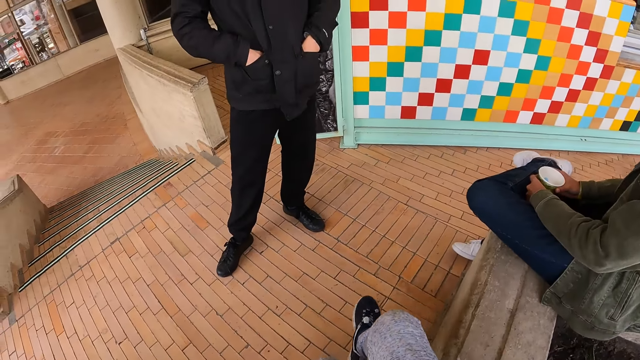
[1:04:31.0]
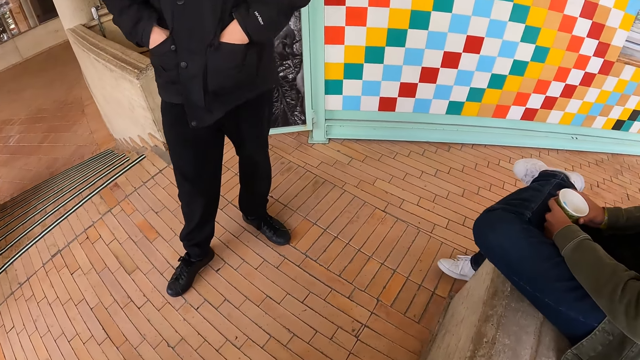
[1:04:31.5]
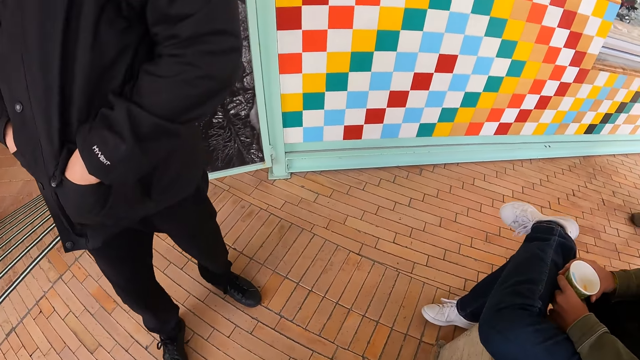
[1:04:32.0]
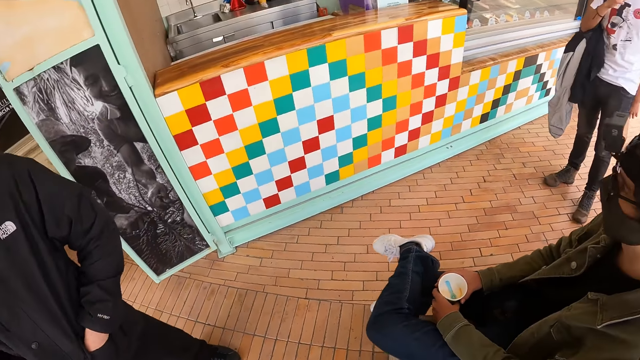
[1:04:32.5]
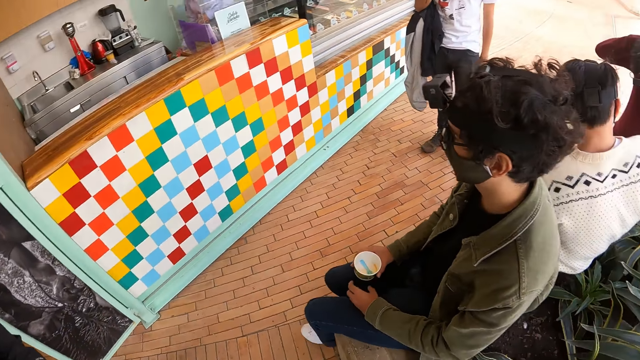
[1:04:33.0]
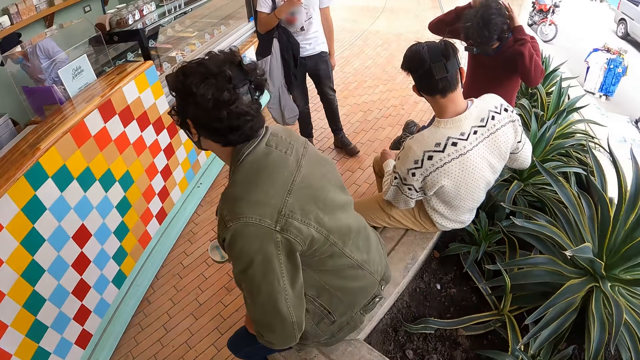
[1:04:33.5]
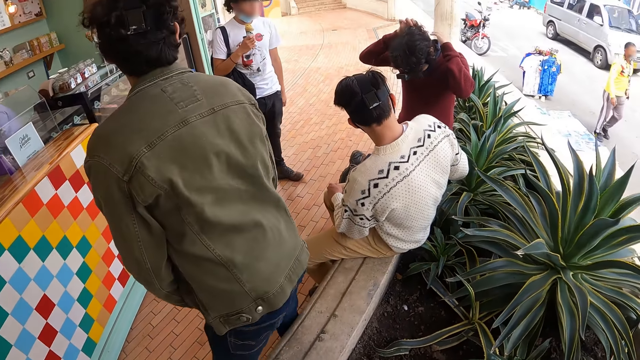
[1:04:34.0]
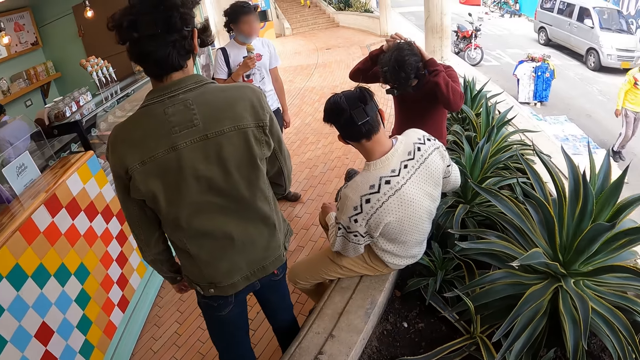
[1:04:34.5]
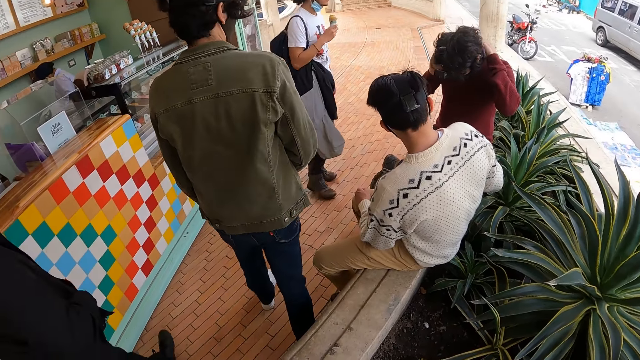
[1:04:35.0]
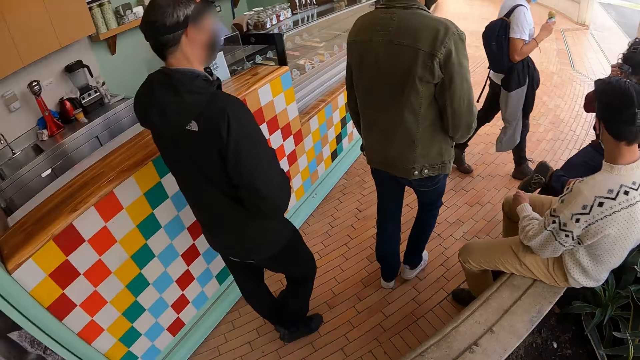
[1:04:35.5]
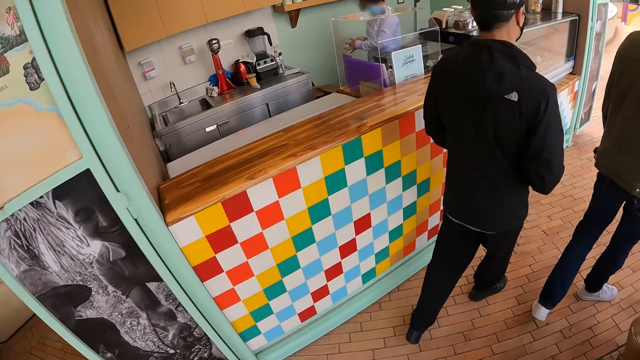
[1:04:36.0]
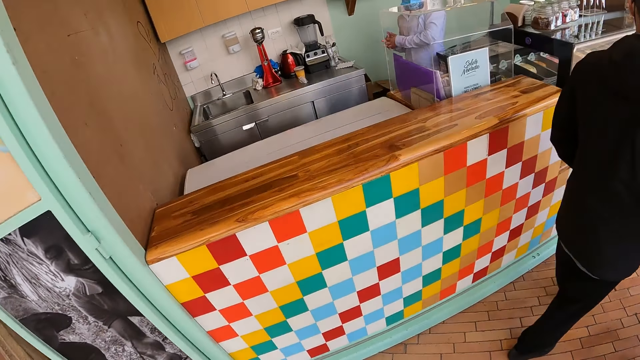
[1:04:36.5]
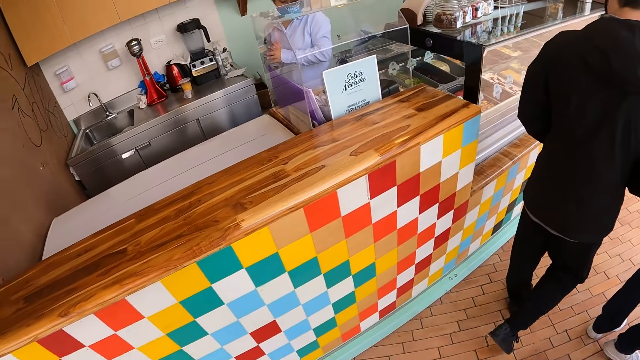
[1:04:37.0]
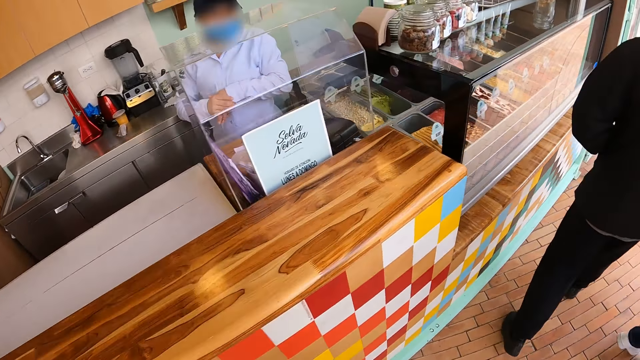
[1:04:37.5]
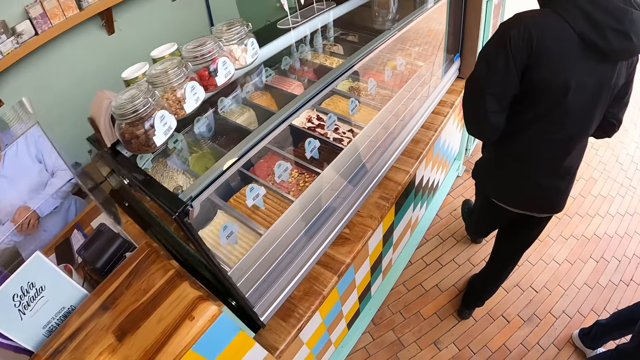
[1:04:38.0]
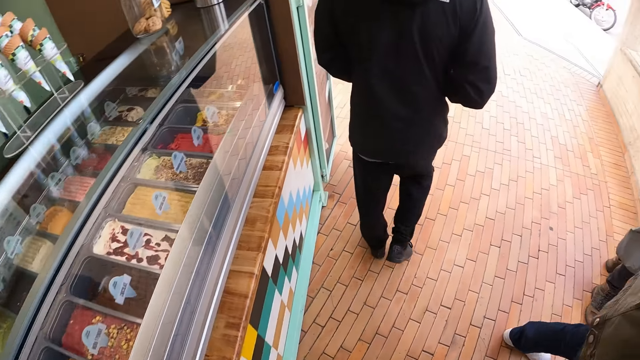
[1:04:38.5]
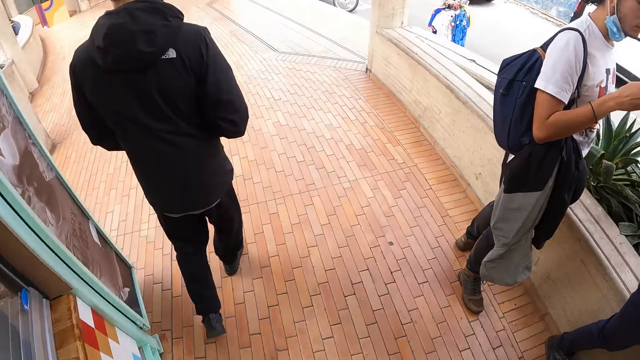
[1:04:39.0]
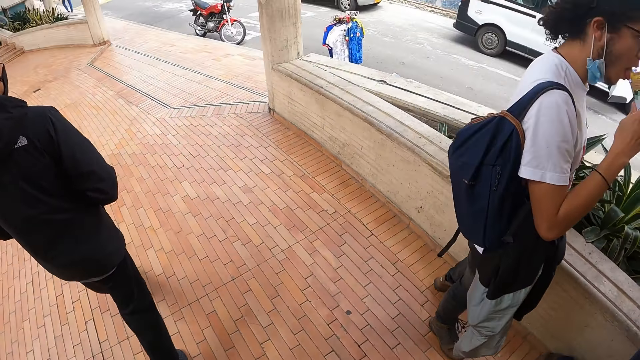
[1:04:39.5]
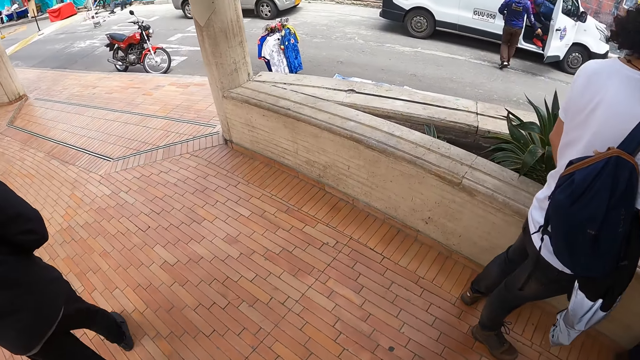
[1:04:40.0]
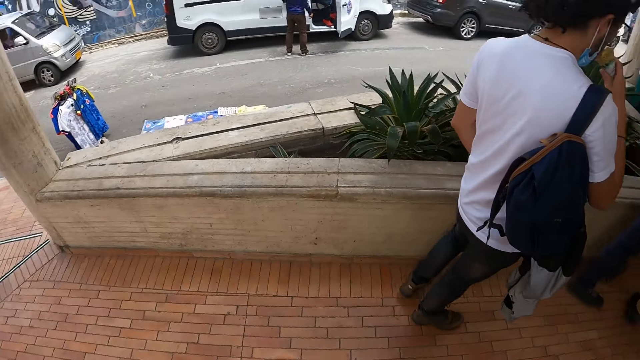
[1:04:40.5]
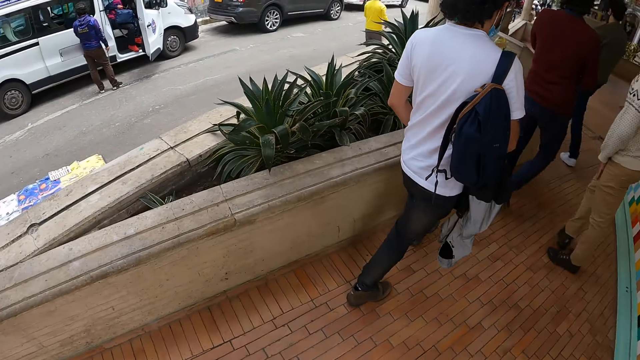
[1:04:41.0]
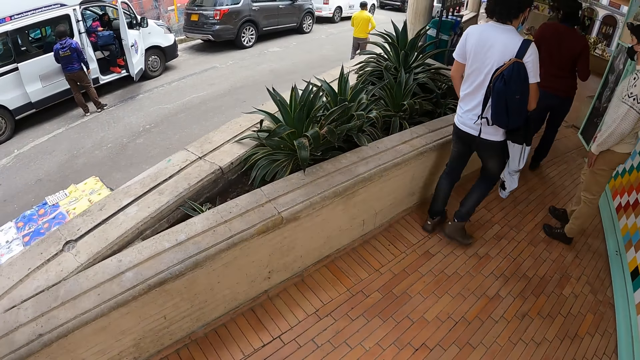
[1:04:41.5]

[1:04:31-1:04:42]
The camera wearer drops his leg. He looks around. He walks on the floor.

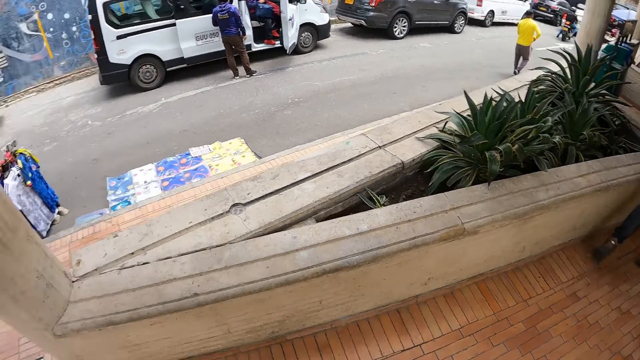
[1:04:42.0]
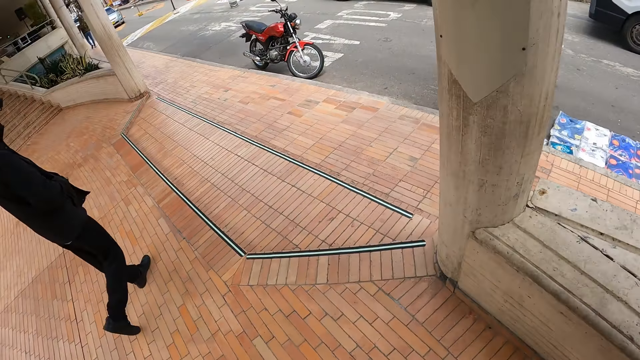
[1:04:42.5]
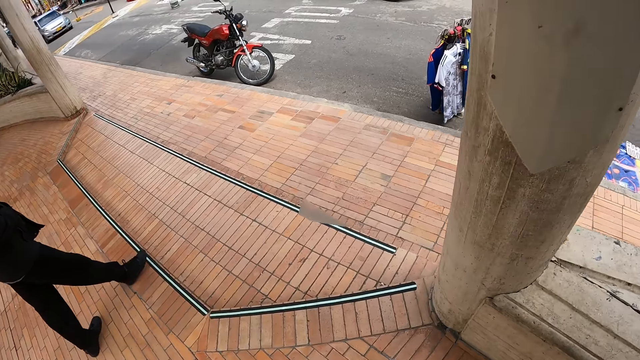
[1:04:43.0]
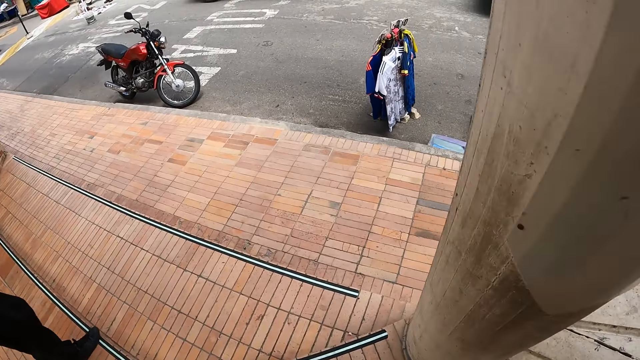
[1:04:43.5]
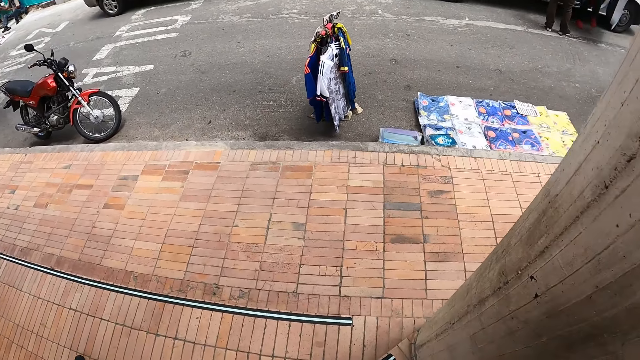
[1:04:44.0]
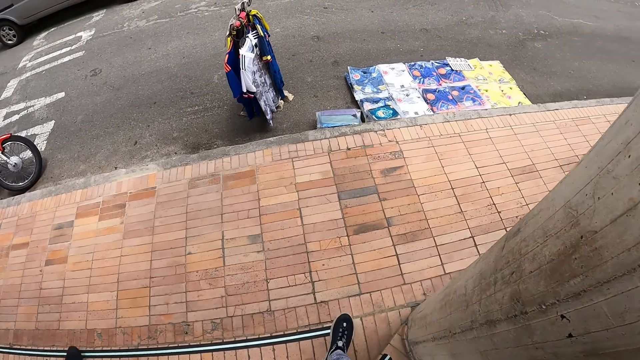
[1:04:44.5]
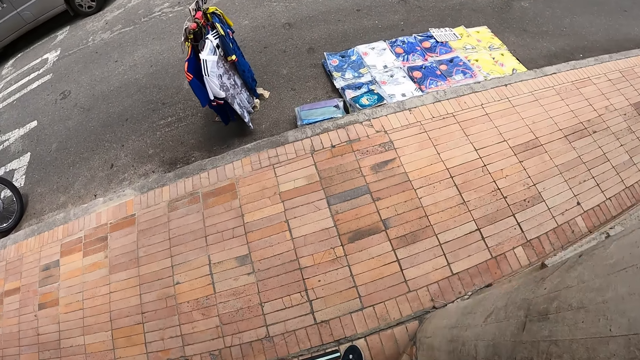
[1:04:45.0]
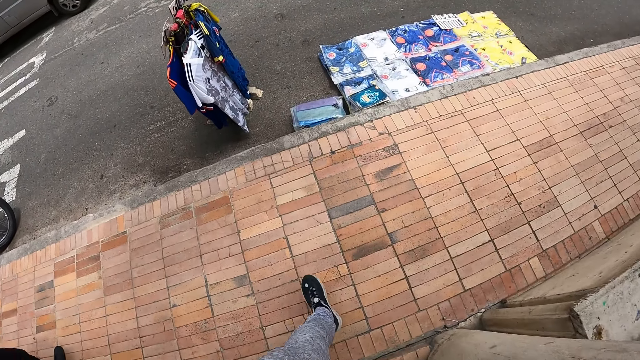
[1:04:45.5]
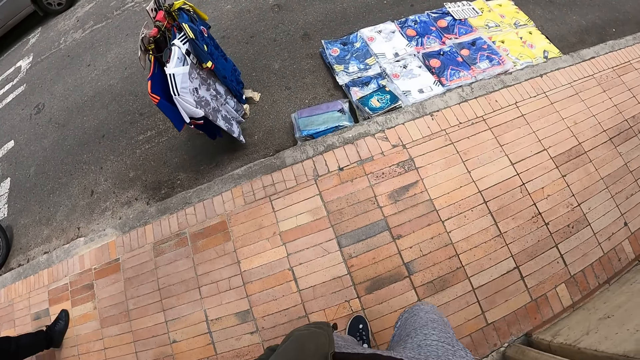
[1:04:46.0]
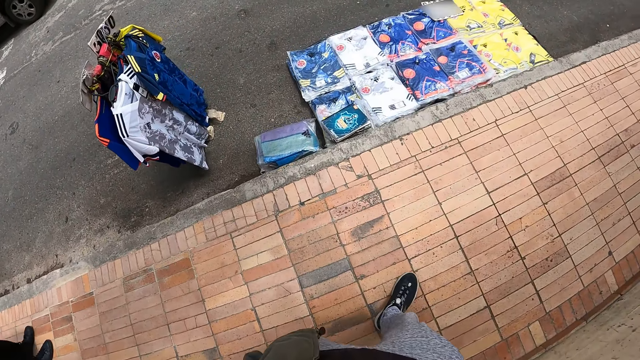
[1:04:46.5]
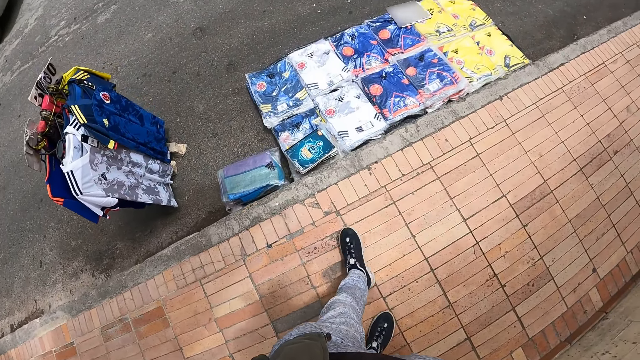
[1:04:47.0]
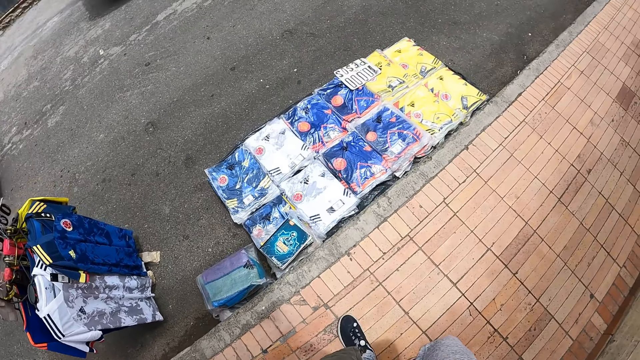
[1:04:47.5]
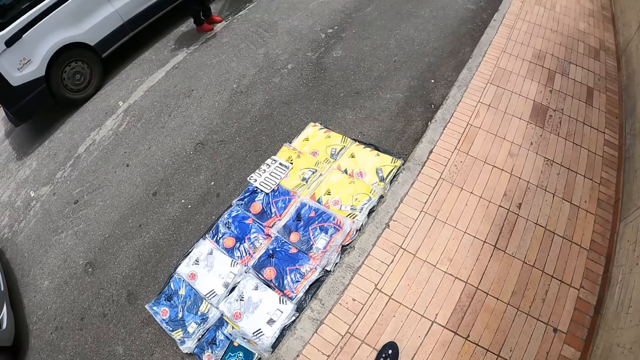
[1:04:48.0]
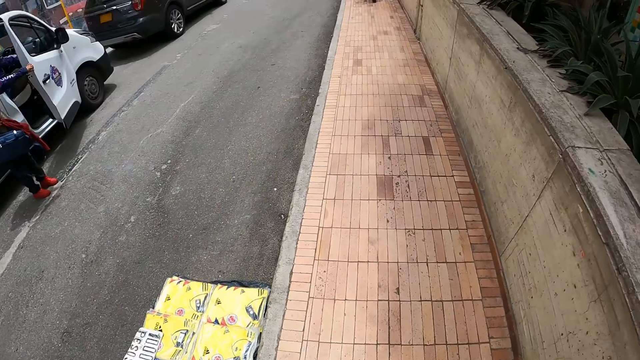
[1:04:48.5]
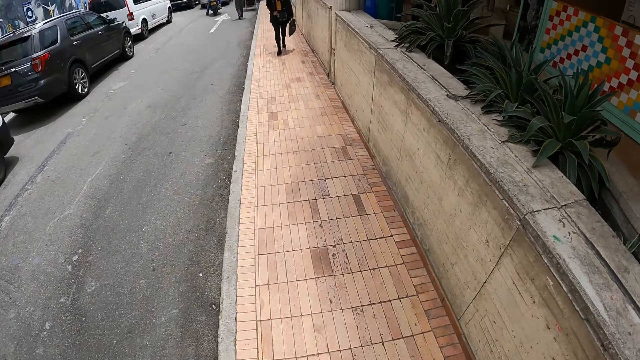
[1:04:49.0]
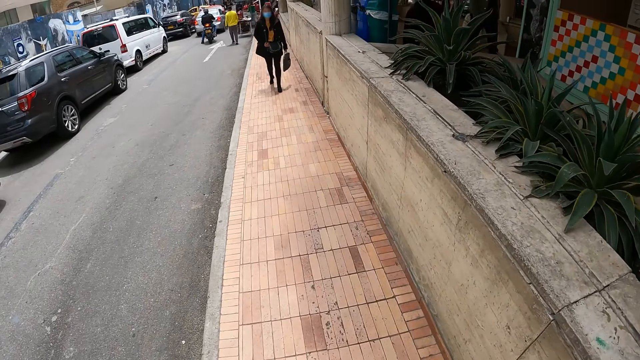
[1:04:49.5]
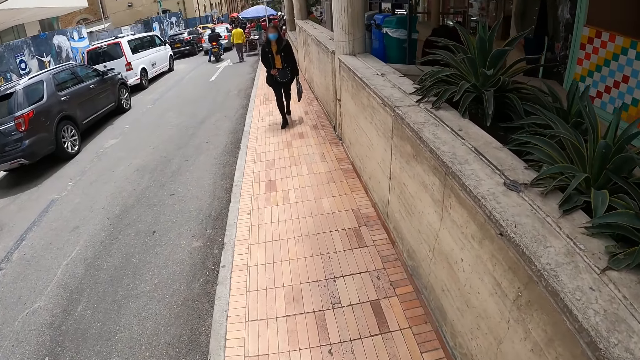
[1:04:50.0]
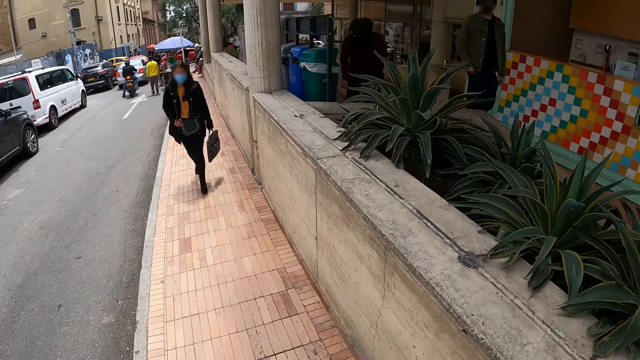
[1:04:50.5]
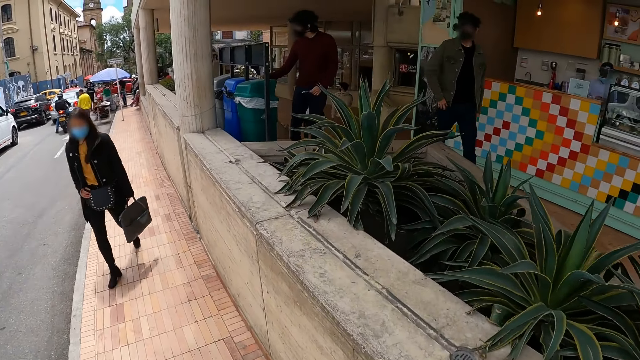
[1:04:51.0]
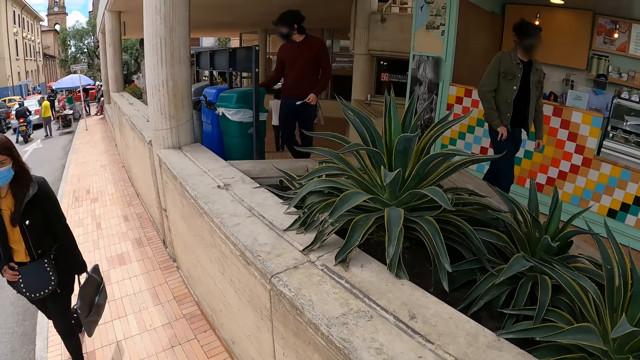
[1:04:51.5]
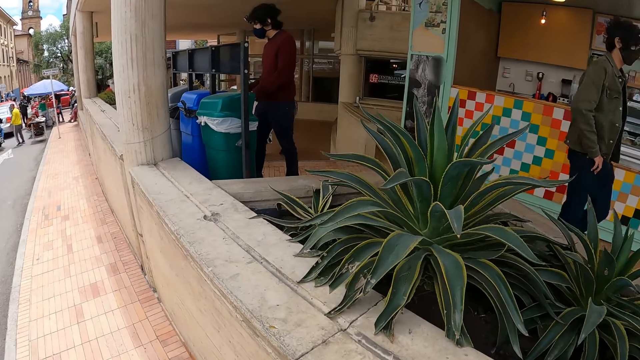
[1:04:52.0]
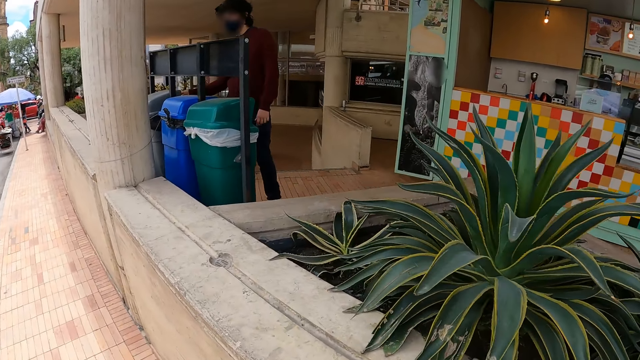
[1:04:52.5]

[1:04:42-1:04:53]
The camera wearer walks on the pavement.
